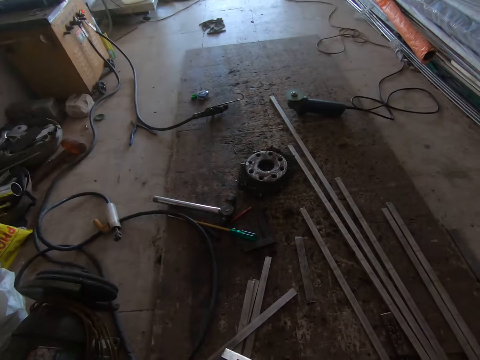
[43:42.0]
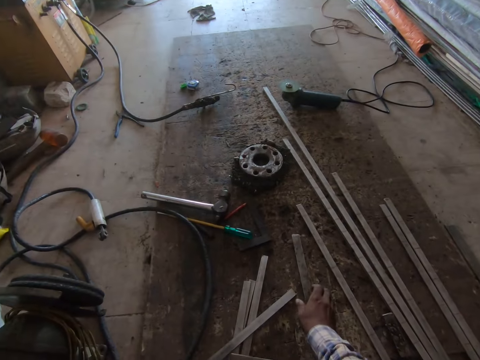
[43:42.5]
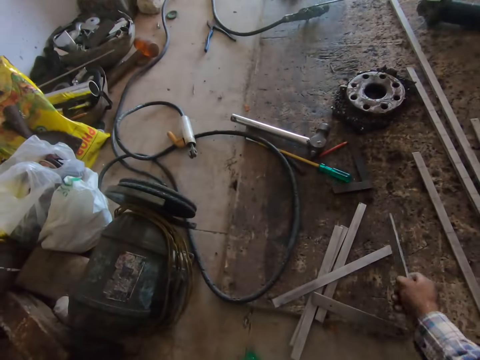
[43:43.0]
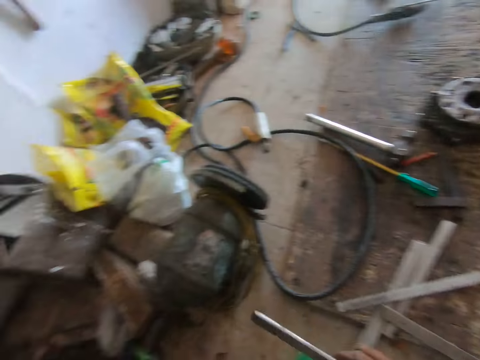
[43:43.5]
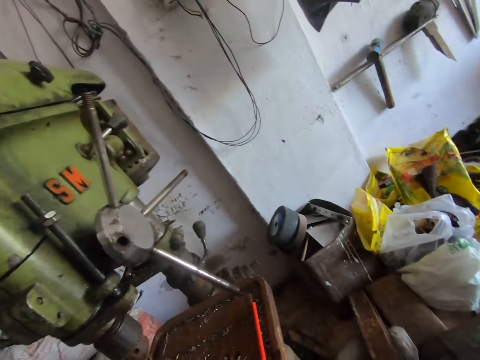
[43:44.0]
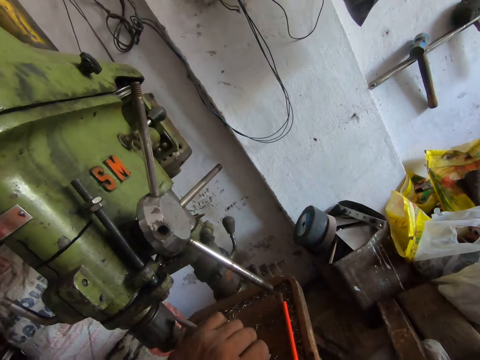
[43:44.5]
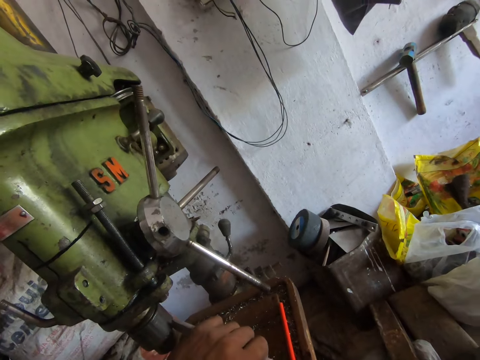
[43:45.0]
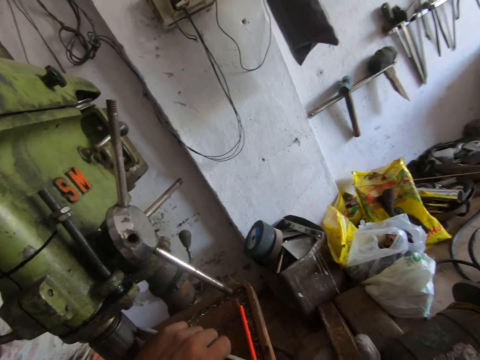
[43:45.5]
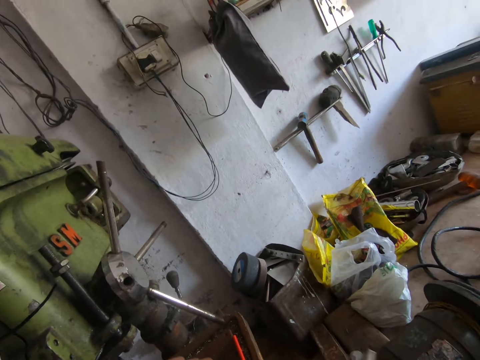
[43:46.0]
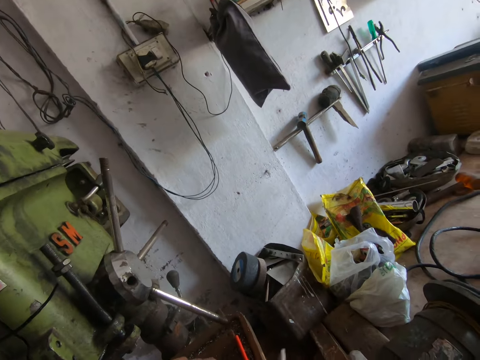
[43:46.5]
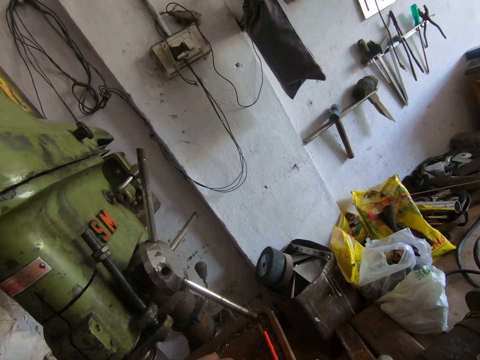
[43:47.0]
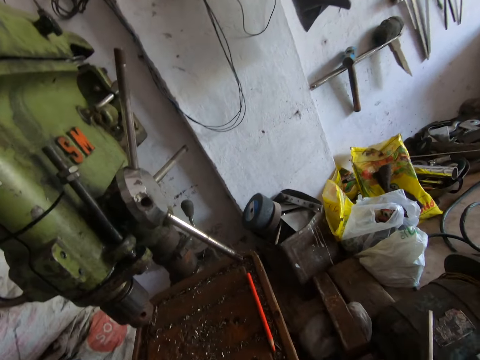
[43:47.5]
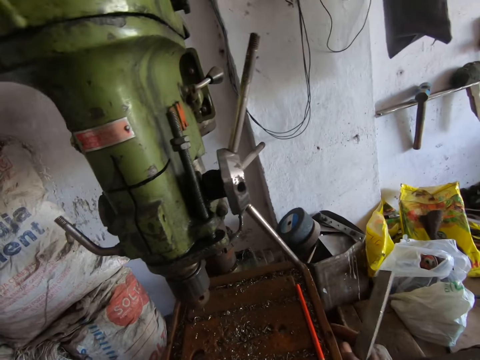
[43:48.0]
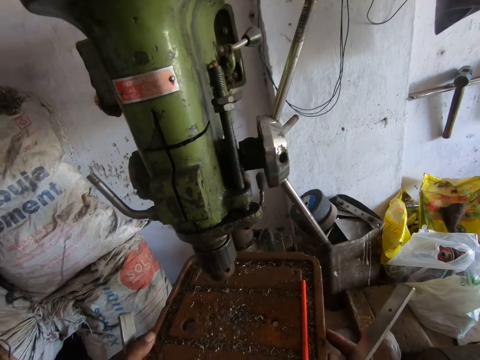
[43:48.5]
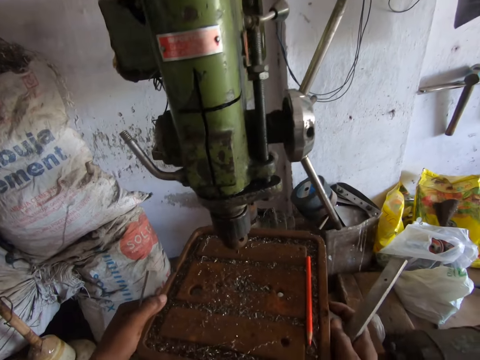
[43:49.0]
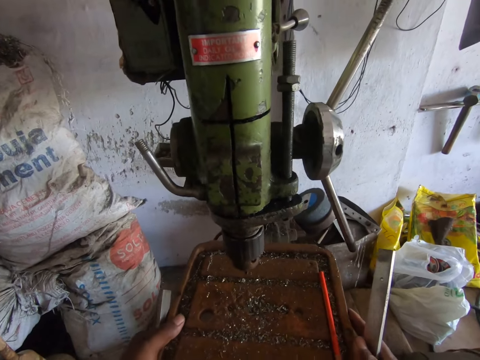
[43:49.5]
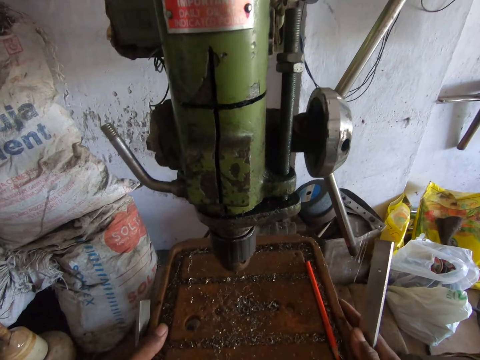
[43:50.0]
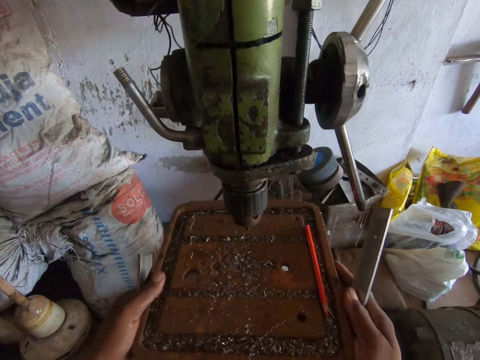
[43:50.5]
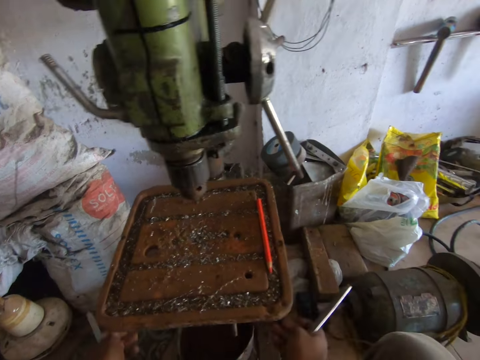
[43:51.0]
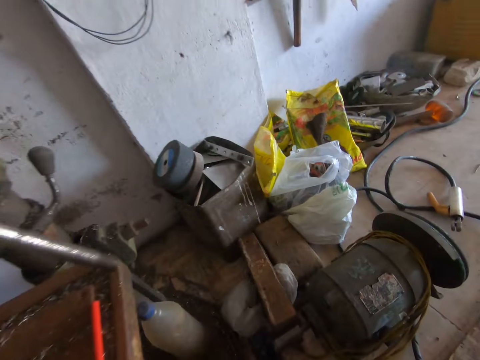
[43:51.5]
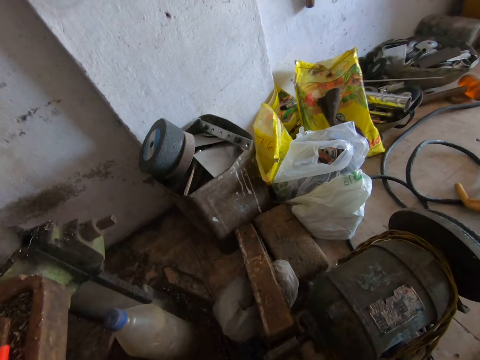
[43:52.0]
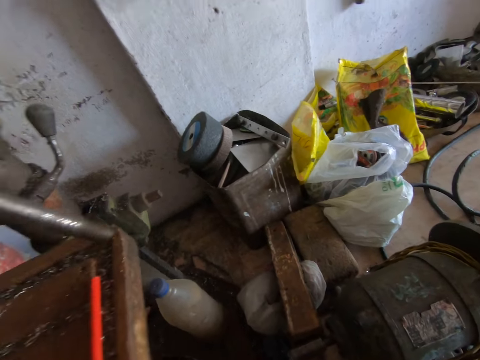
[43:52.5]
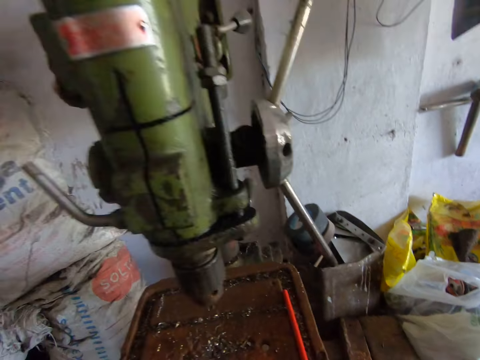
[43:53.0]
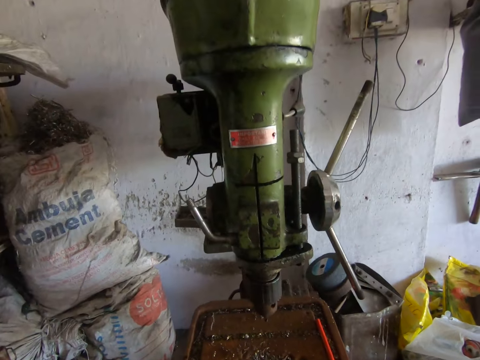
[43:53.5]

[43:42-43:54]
The camera wearer drops the iron on the floor with his right hand. He picks up the iron from the floor with his right hand. He puts the iron on the drilling machine with his left hand. He hits the iron on the drill chuck of the drilling machine with the iron in his right hand. He adjusts the drilling machine table with both hands.

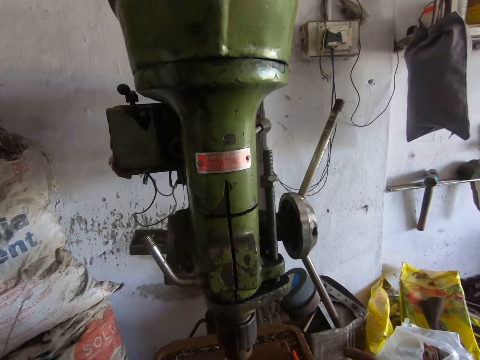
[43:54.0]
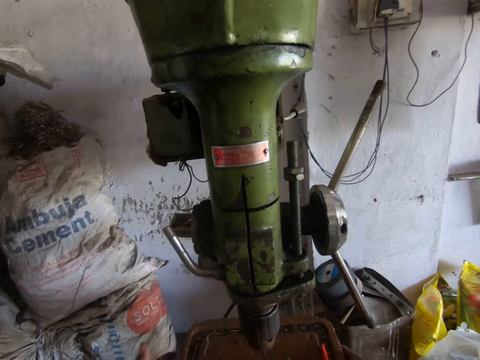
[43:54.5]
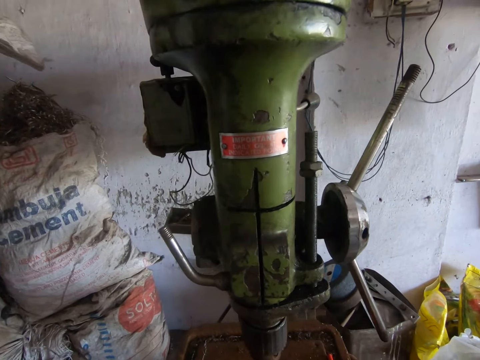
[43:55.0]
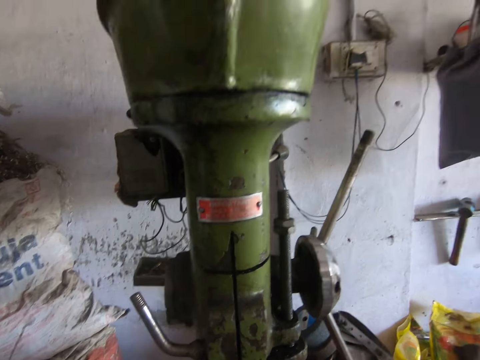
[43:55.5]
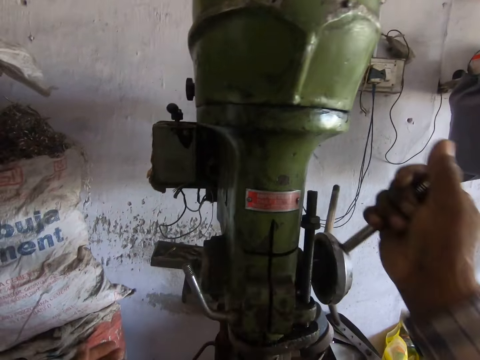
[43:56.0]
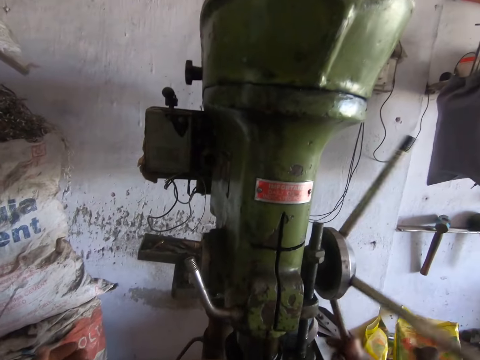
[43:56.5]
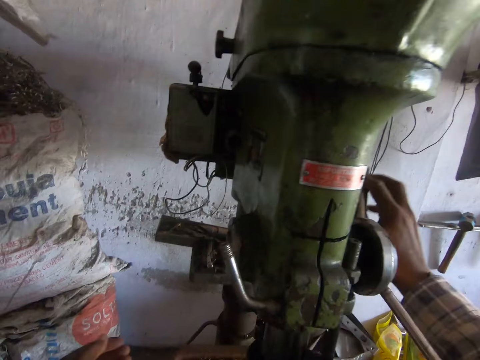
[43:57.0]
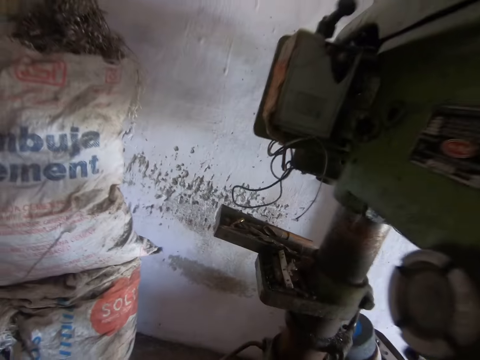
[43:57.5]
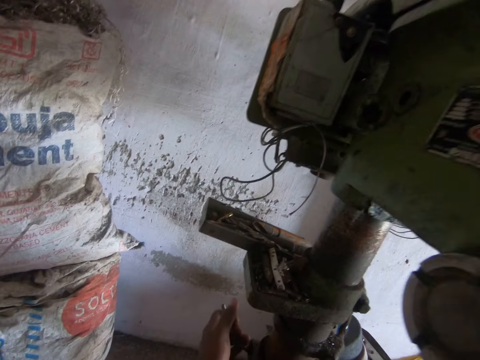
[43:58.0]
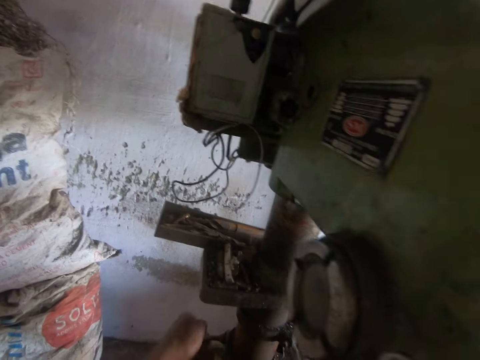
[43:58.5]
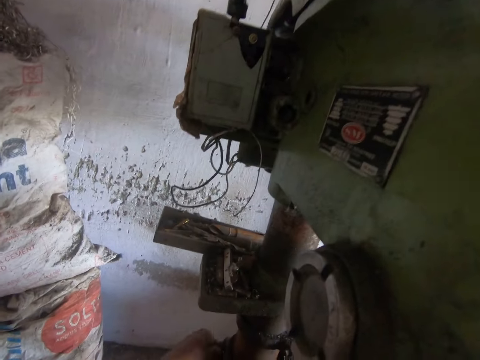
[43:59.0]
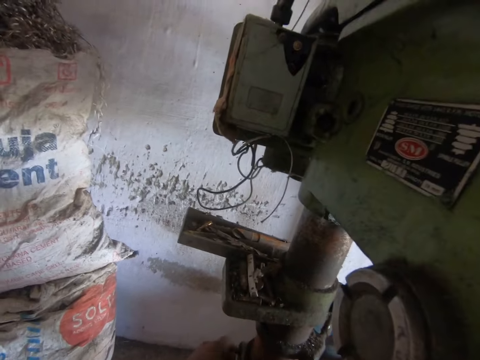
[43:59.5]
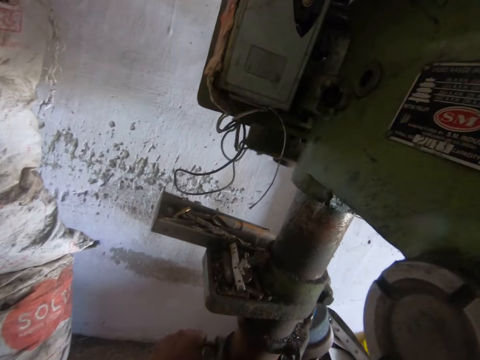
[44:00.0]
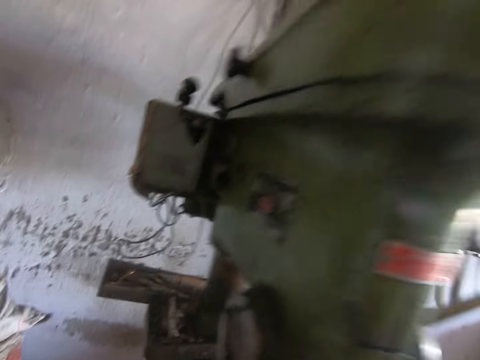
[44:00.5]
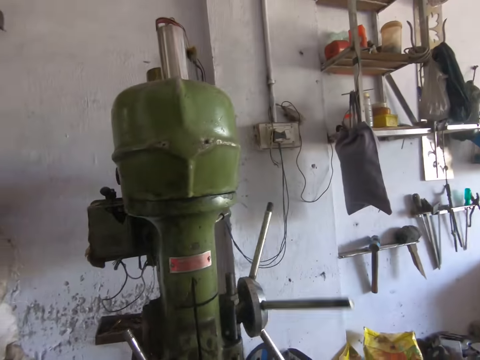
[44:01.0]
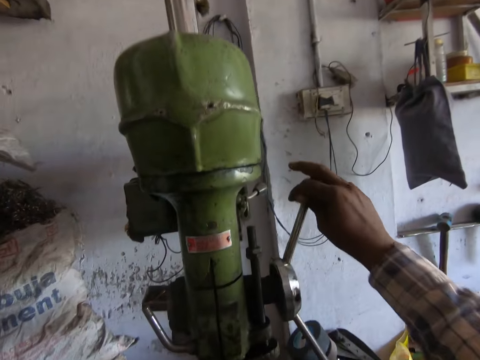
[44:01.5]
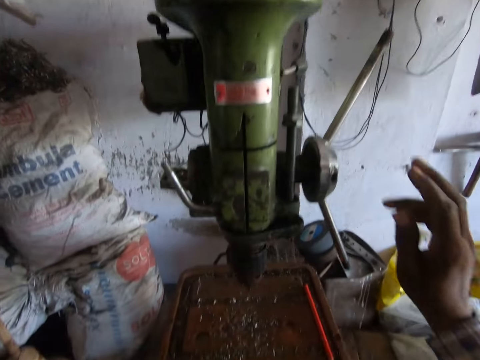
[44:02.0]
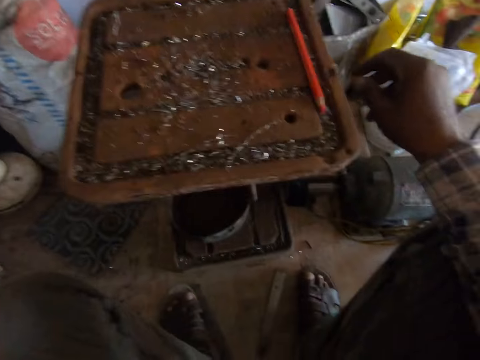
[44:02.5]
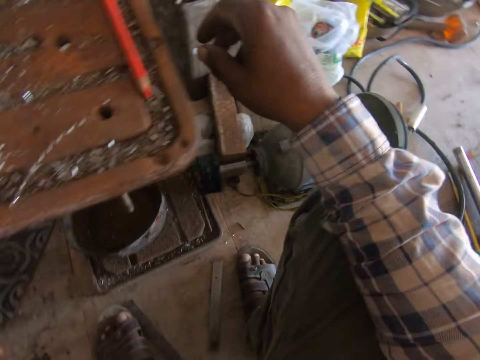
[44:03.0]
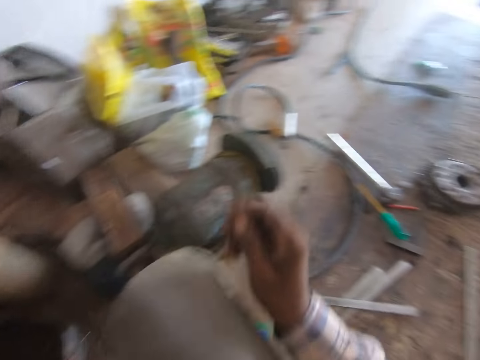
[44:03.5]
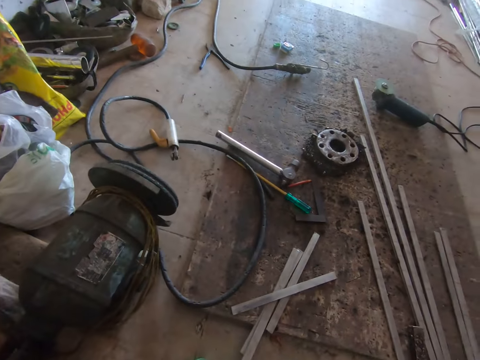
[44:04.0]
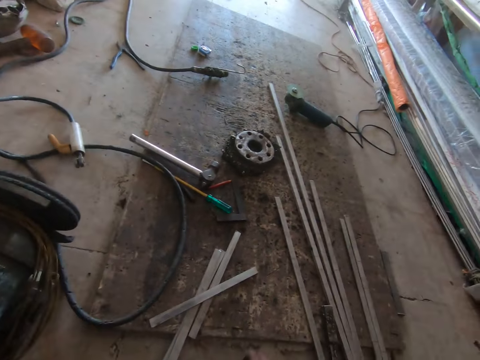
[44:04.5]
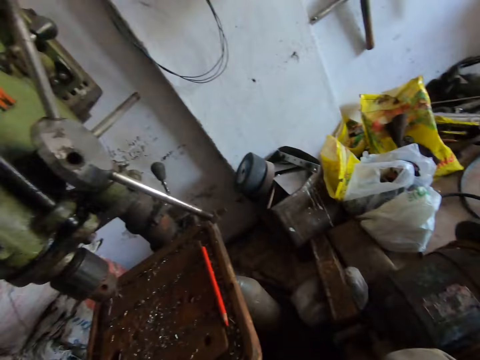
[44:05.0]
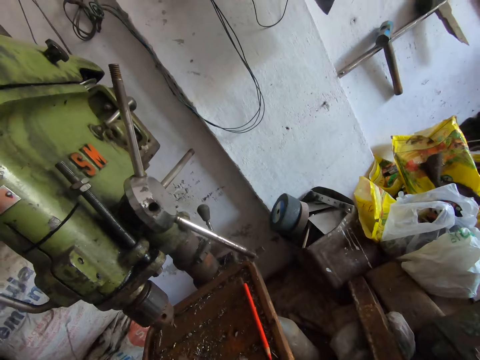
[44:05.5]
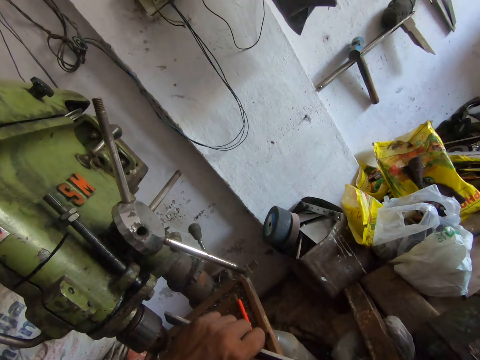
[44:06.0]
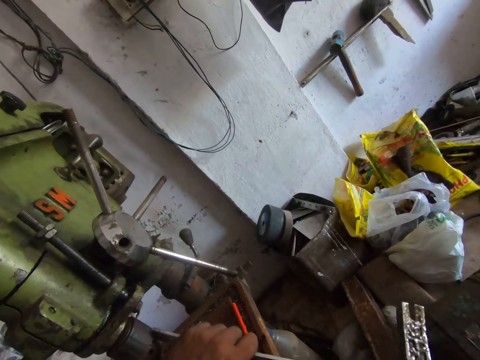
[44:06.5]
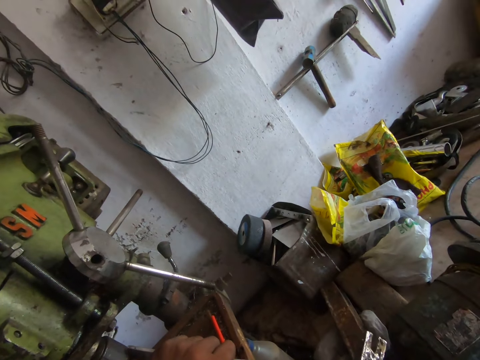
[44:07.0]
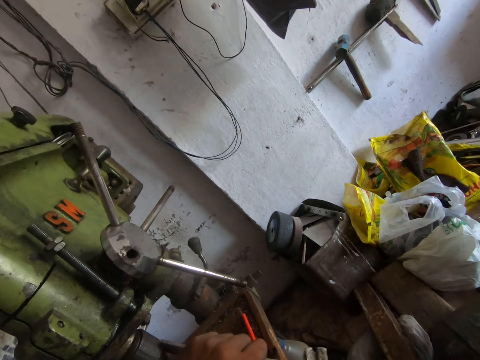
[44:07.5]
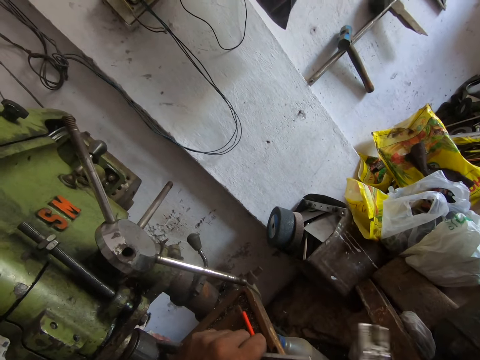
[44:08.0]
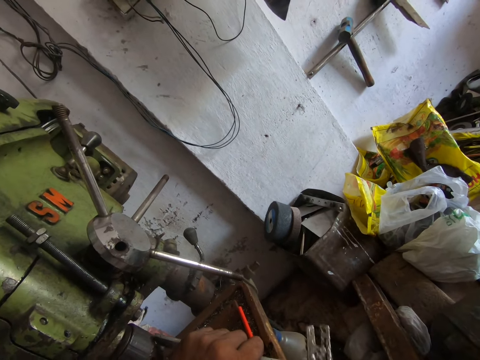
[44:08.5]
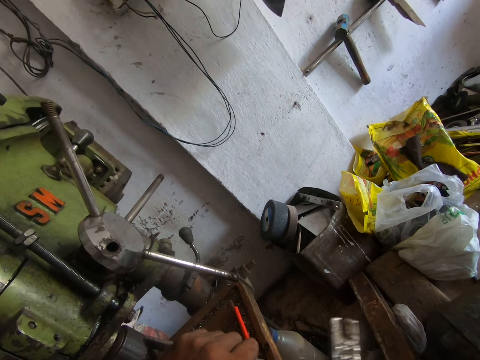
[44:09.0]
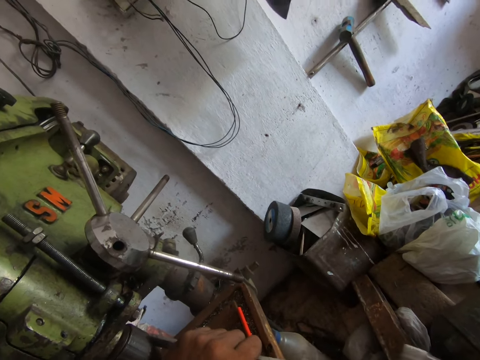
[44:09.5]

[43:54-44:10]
The camera wearer turns the hand wheel of the drilling machine with his right hand. He turns the table clamp of the drilling machine with his left hand. He drops his hand. He sets the iron on the drill chuck of the drilling machine with his left hand. He hits the iron on the drill chuck of the drilling machine with the iron in his right hand.
